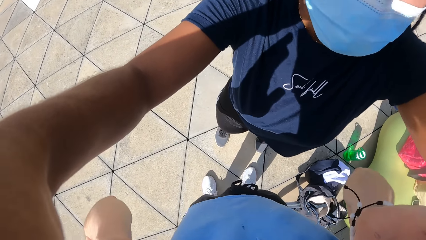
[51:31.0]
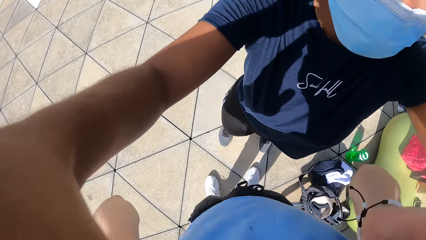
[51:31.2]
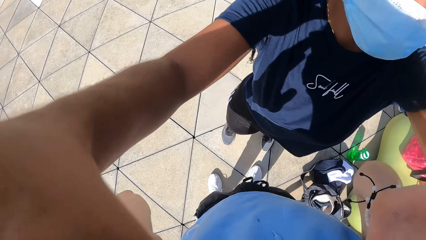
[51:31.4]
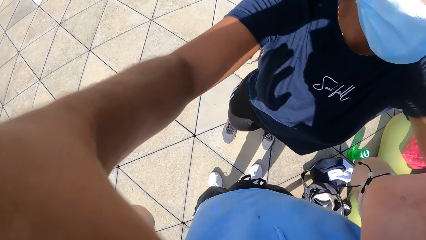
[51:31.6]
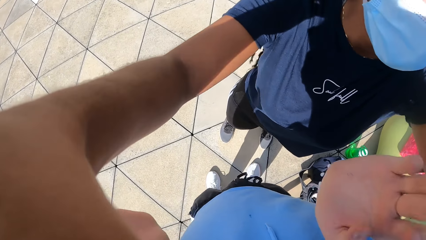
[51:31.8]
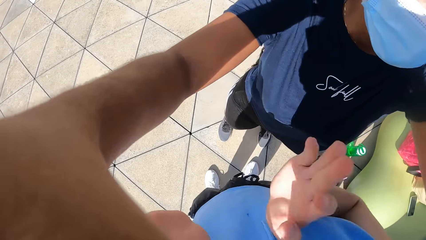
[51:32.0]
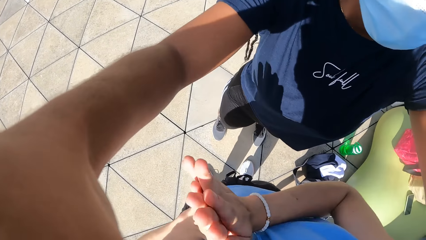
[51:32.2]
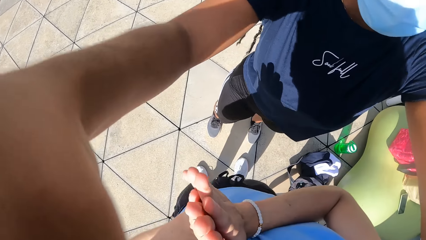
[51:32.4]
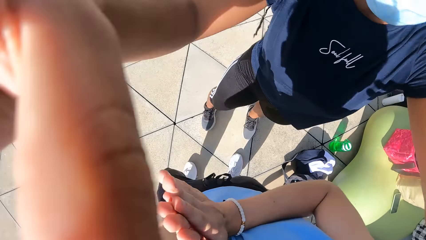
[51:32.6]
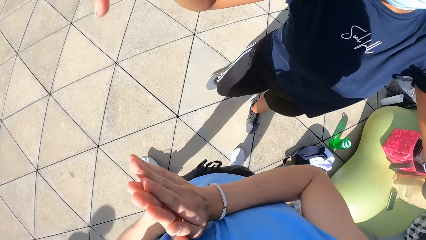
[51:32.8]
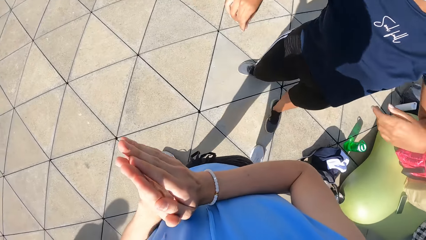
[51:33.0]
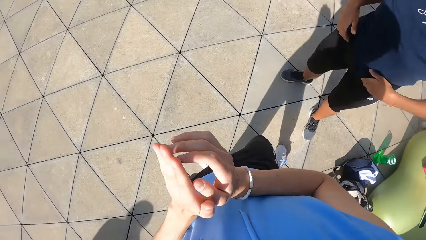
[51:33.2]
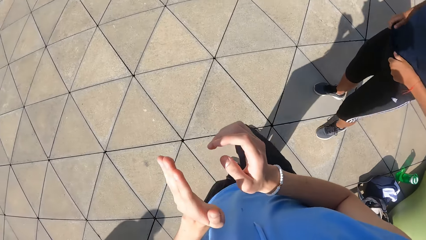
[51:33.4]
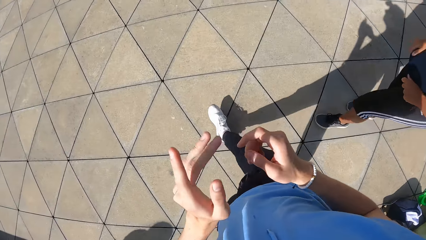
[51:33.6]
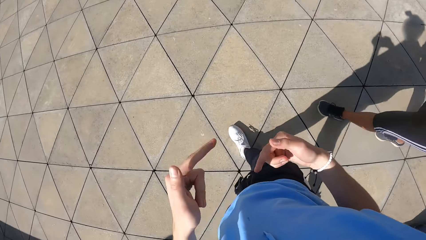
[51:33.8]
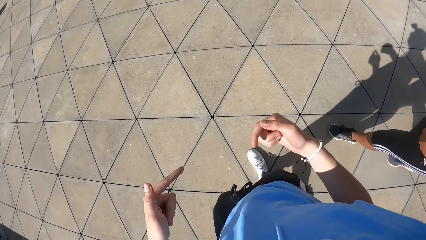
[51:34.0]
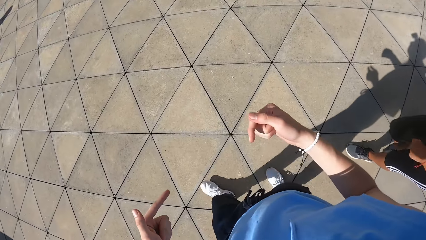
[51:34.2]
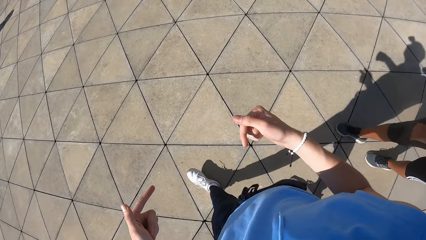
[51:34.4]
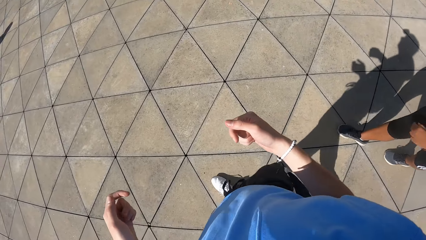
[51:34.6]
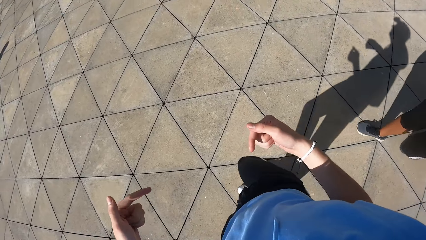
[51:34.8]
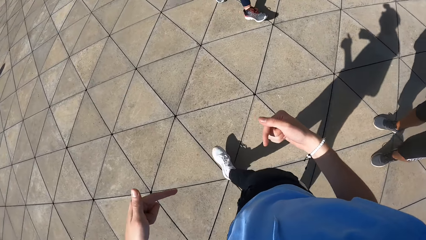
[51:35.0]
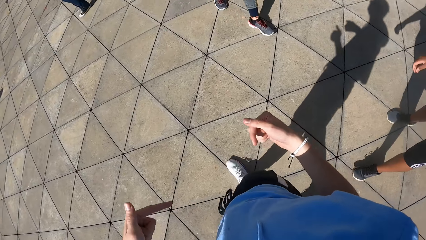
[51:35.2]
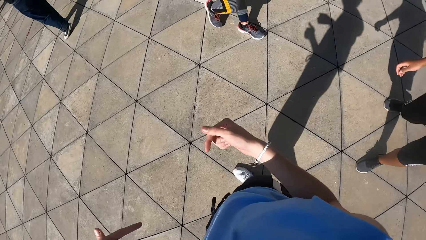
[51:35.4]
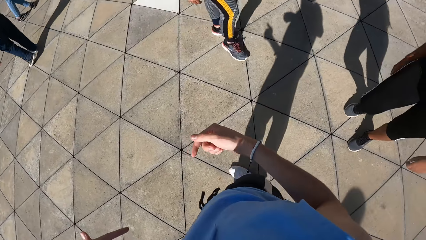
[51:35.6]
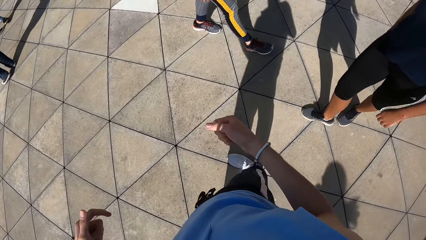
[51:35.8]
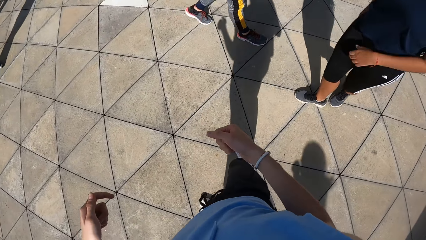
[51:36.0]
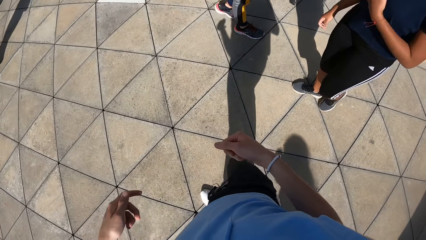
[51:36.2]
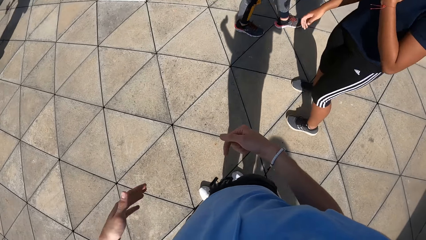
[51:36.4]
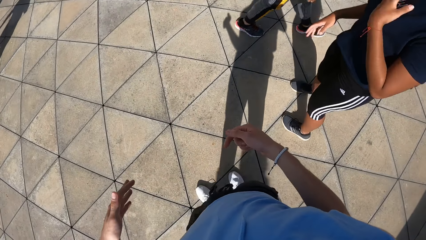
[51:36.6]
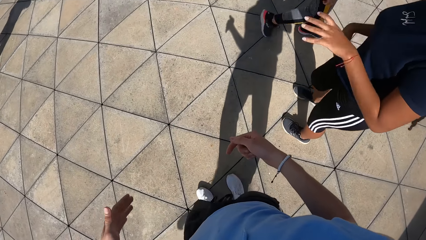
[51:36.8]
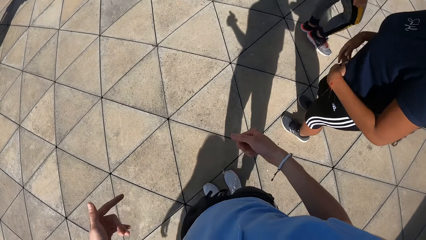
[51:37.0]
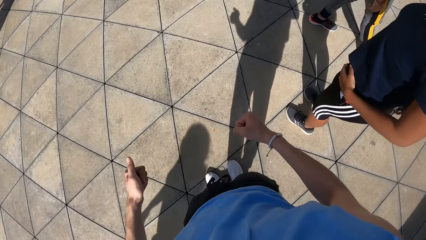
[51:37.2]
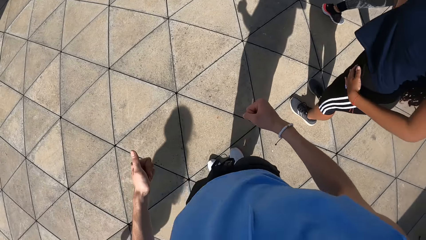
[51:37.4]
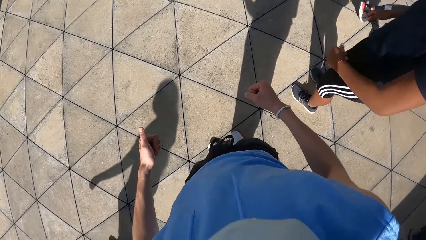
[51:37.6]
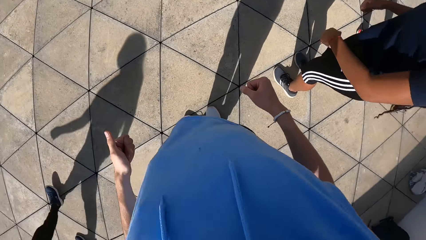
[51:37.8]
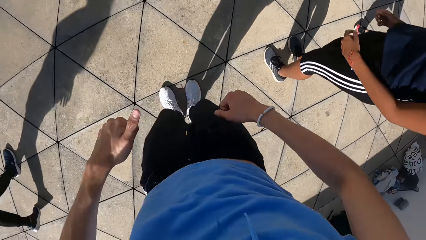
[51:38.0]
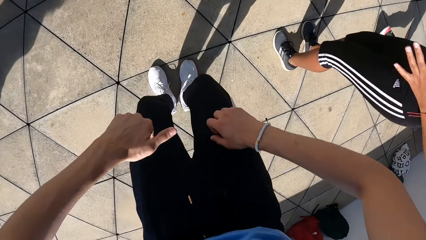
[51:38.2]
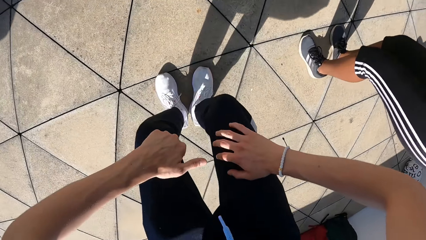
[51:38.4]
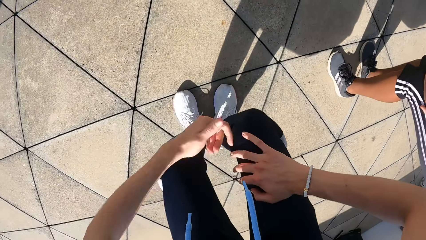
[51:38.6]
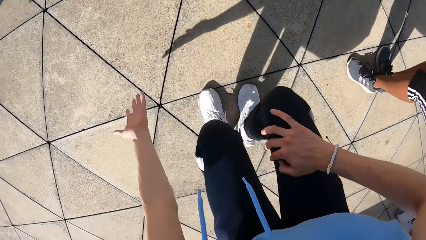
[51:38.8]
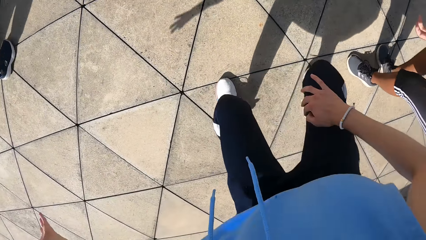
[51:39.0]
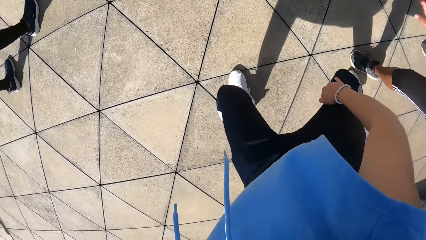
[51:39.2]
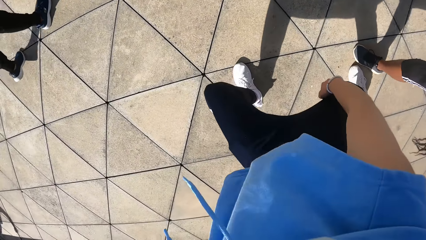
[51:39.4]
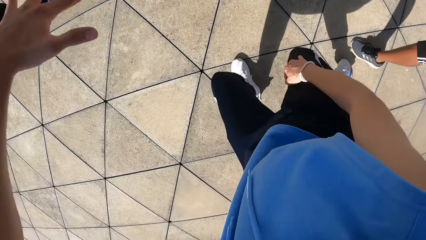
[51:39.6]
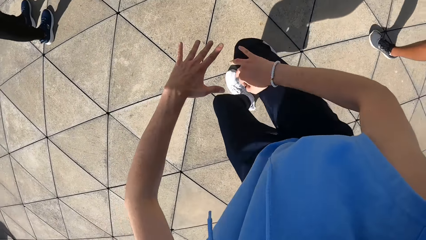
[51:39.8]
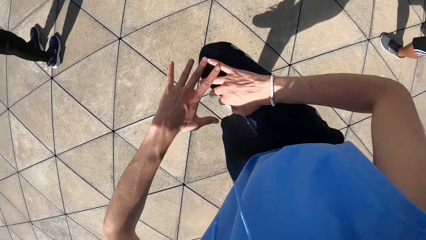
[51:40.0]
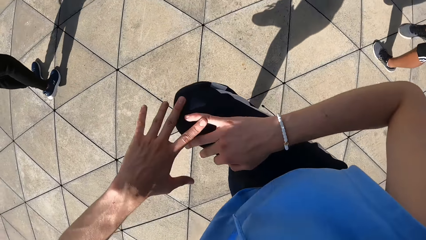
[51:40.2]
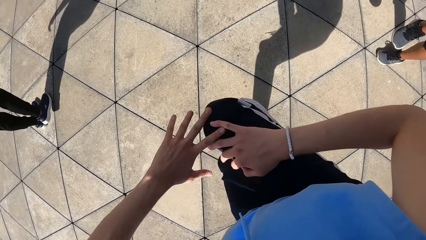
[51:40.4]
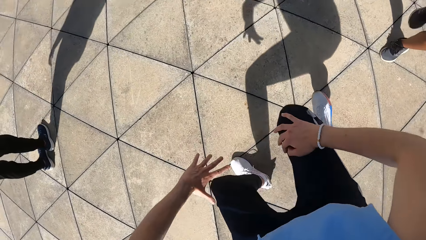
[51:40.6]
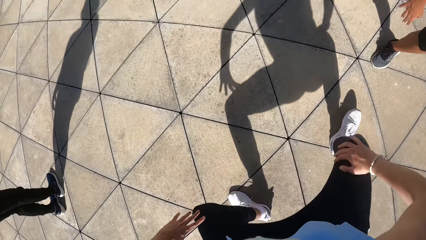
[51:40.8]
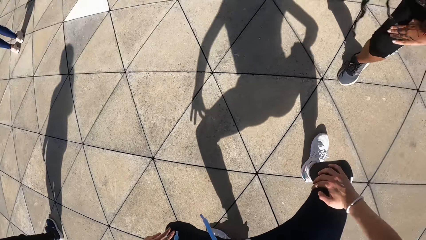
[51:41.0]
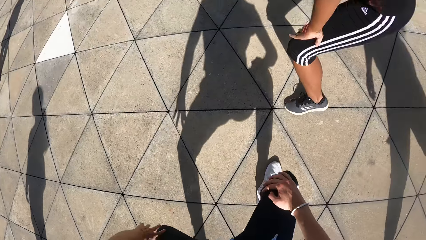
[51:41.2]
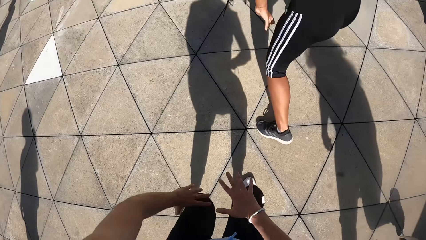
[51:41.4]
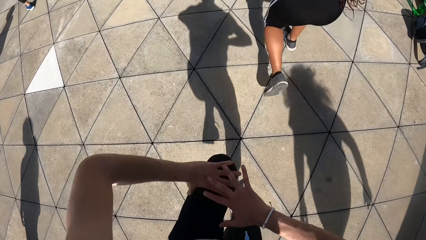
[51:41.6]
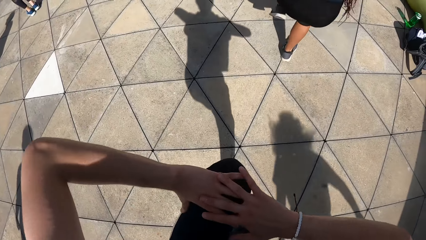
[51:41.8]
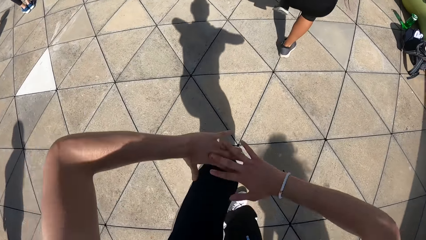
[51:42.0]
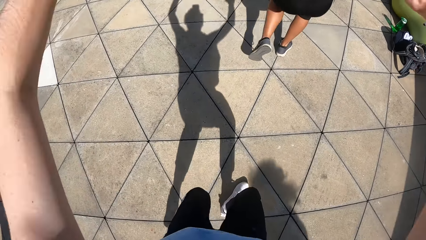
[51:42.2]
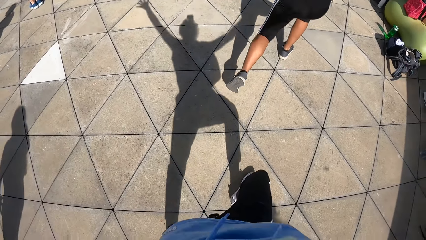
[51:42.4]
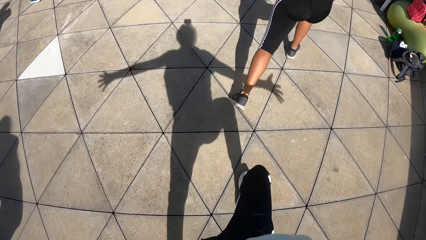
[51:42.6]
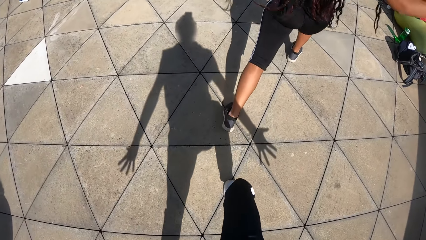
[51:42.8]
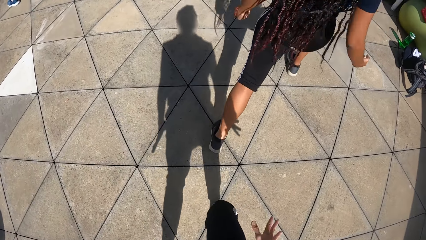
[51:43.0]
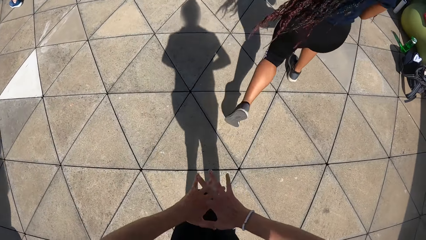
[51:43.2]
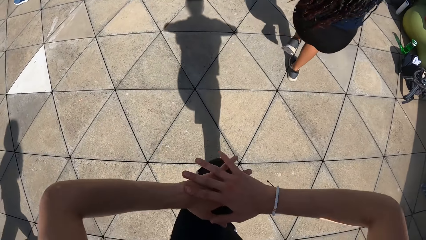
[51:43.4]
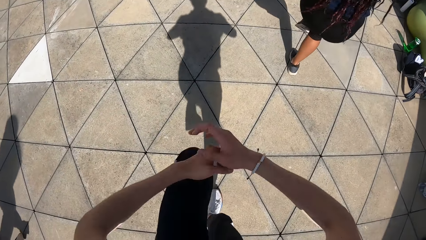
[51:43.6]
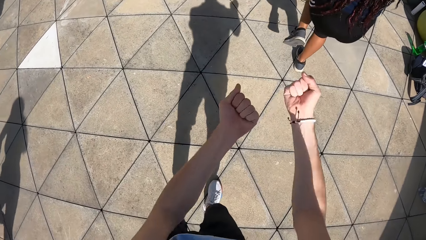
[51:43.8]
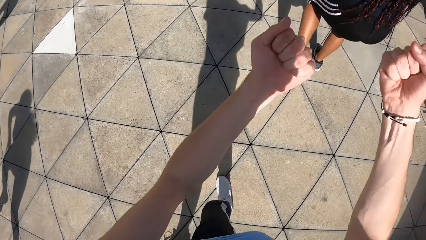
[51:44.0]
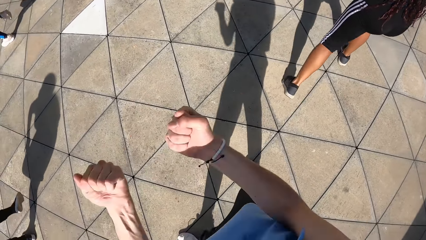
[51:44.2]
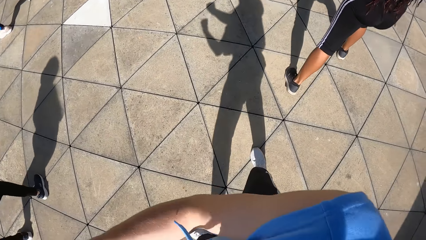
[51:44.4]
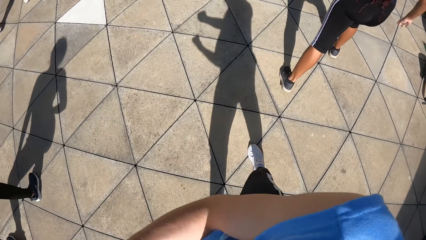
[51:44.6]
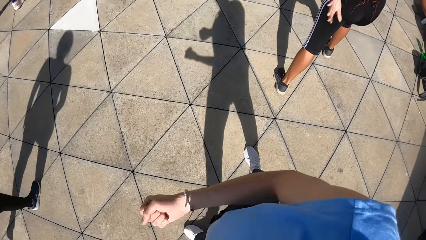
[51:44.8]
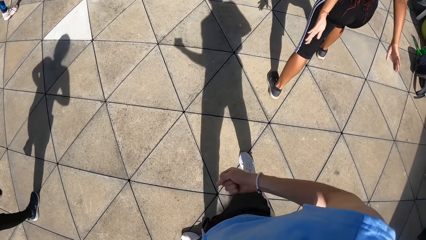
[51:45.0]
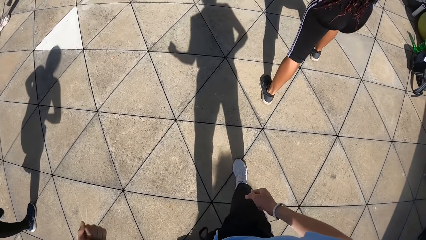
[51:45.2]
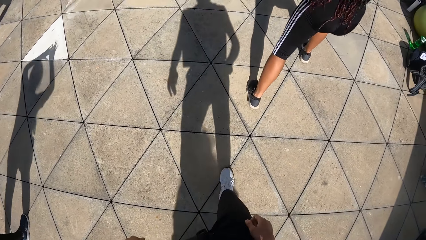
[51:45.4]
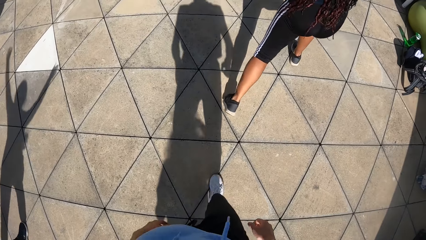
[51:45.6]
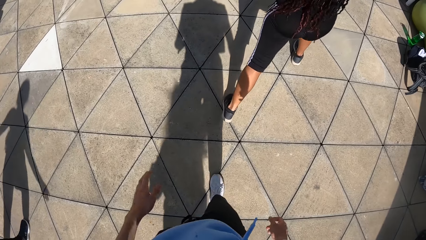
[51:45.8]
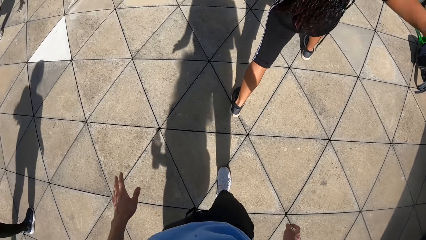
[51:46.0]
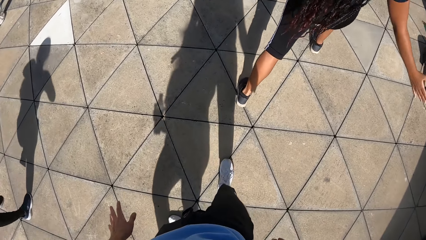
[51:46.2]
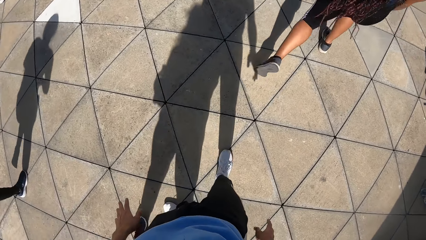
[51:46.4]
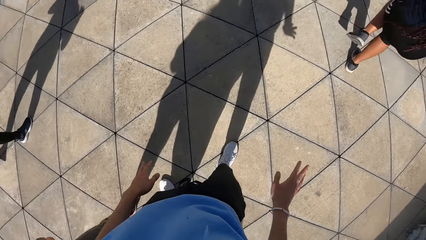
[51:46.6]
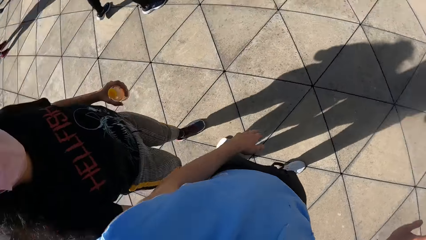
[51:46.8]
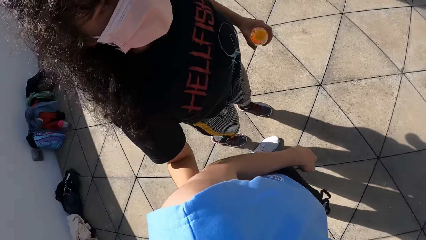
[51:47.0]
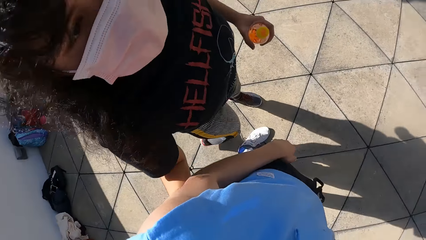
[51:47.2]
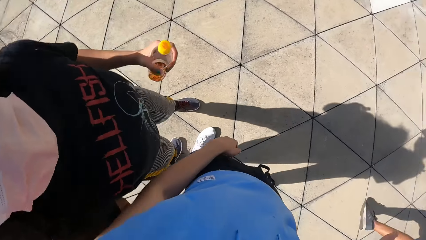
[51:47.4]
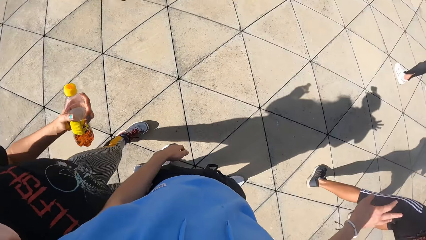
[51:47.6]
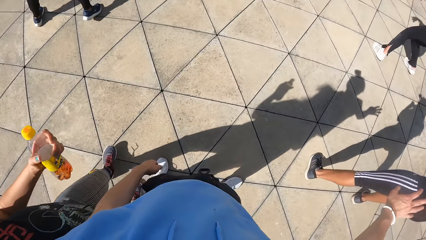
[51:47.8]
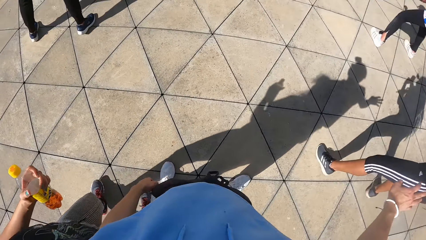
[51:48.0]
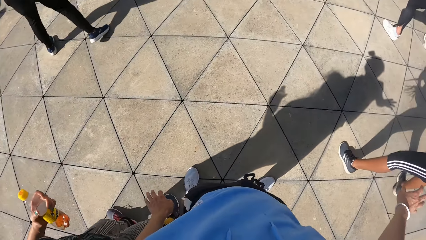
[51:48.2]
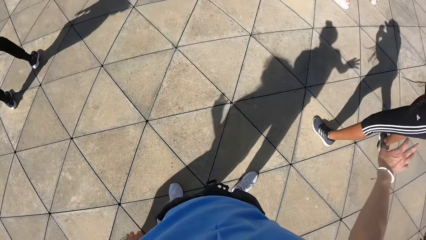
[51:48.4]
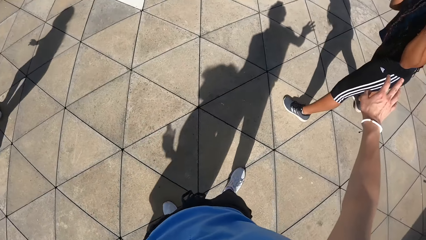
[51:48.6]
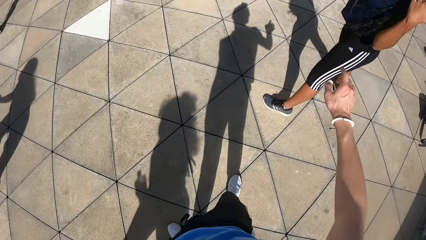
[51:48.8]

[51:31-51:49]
The camera wearer and the woman walk on the slab. The camera wearer dances and interacts with the woman. The woman dances. The camera wearer teaches dancing on the slab. Another woman holds the camera wearer with her left hand. The other woman holds a bottle with her left hand. The camera wearer interacts with the other woman.
